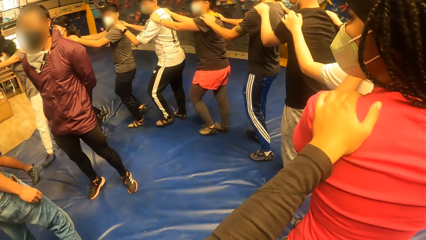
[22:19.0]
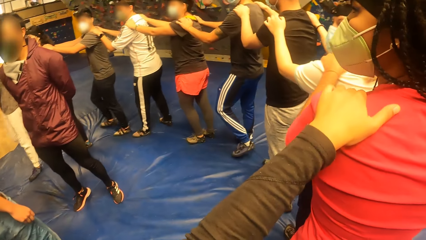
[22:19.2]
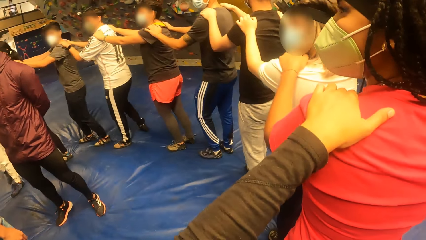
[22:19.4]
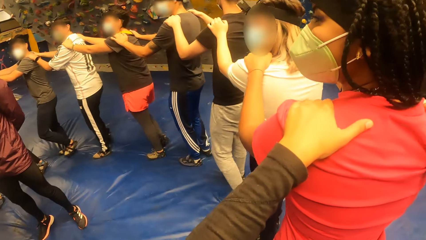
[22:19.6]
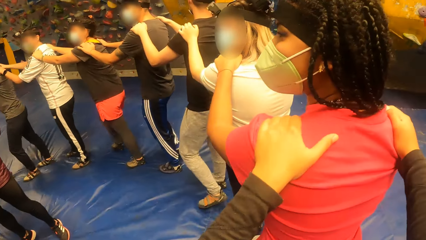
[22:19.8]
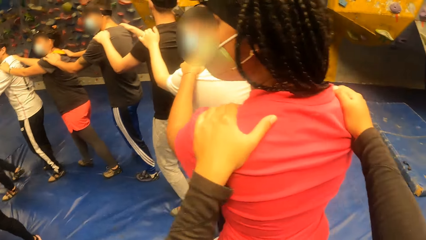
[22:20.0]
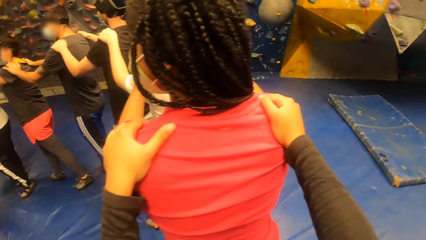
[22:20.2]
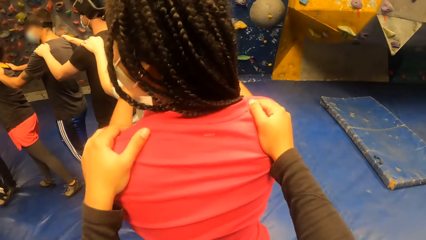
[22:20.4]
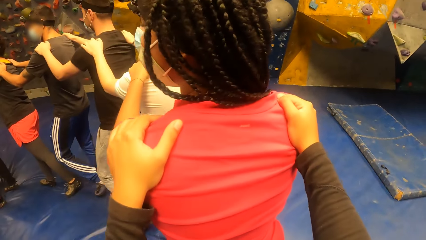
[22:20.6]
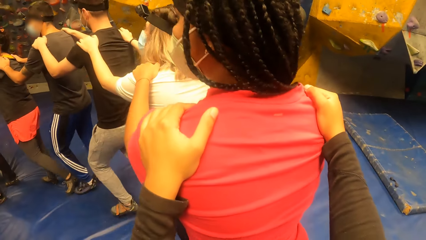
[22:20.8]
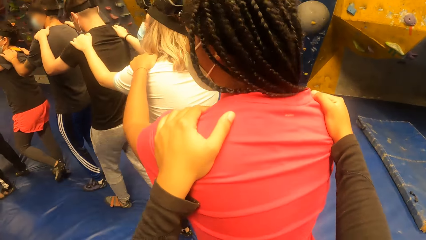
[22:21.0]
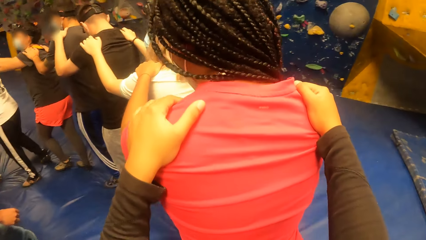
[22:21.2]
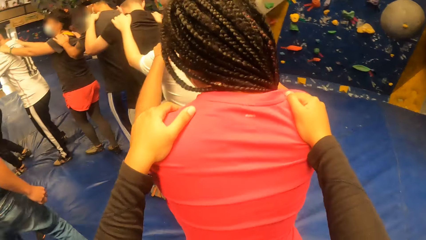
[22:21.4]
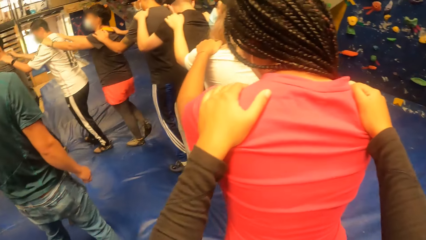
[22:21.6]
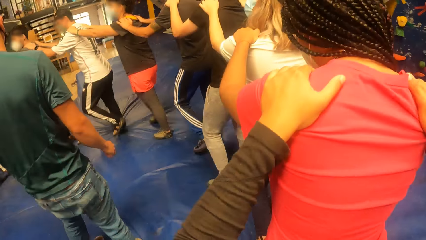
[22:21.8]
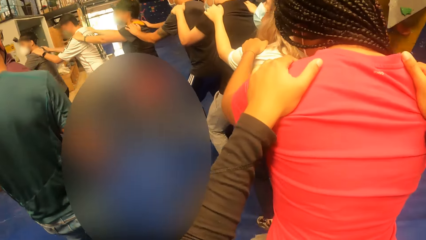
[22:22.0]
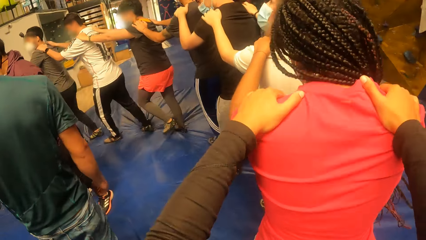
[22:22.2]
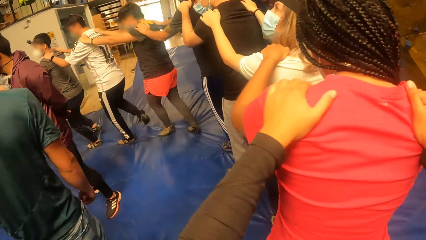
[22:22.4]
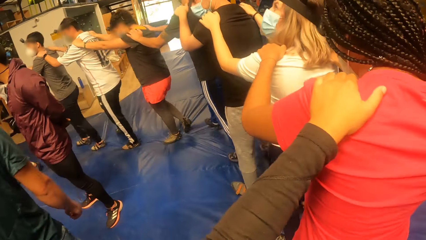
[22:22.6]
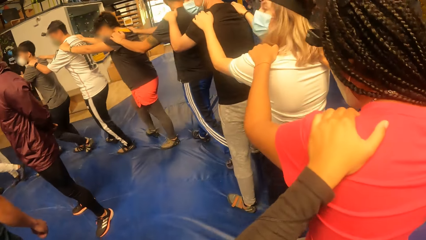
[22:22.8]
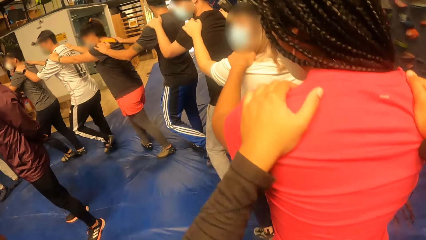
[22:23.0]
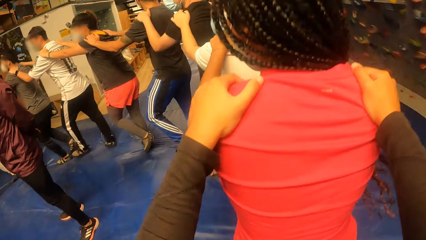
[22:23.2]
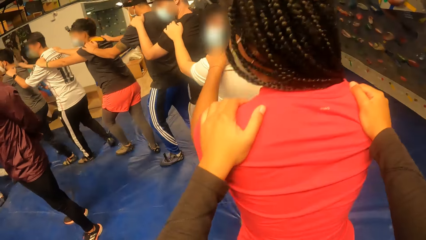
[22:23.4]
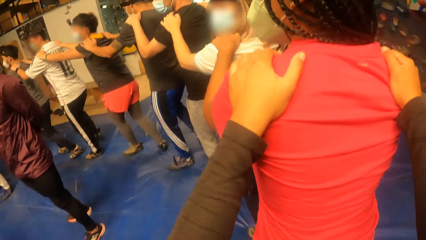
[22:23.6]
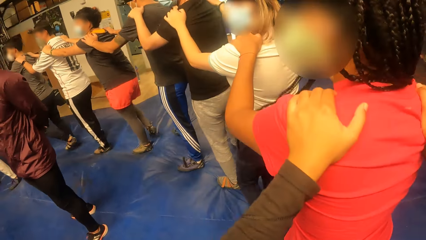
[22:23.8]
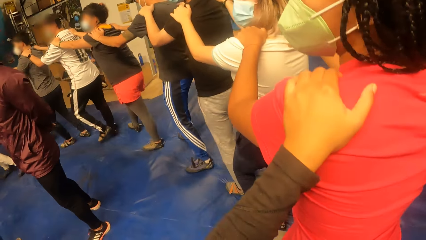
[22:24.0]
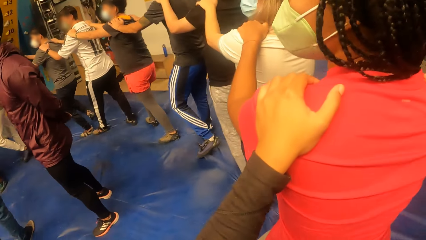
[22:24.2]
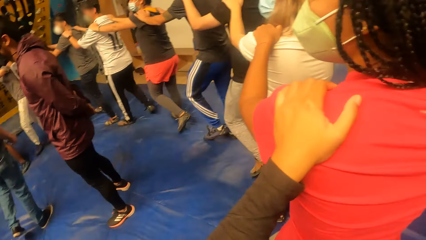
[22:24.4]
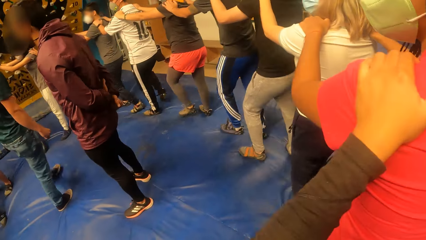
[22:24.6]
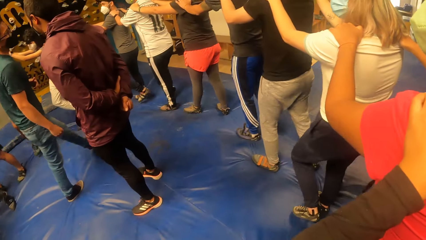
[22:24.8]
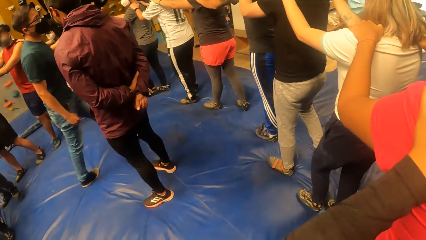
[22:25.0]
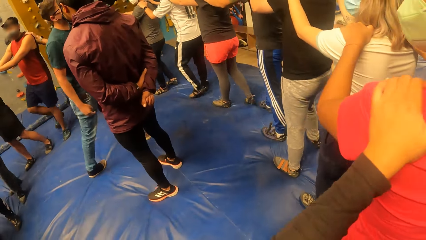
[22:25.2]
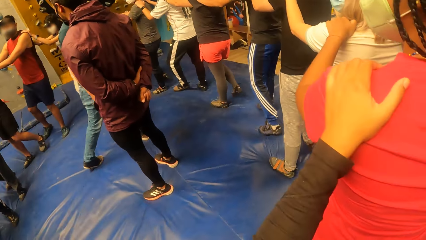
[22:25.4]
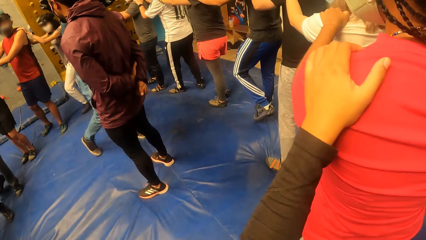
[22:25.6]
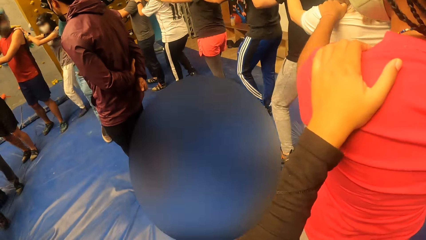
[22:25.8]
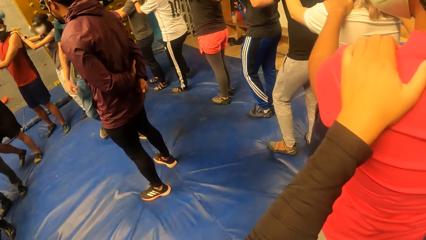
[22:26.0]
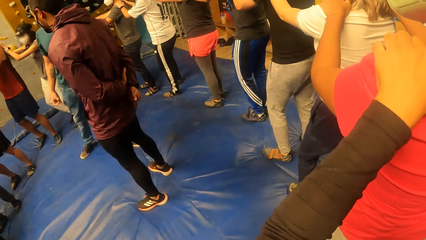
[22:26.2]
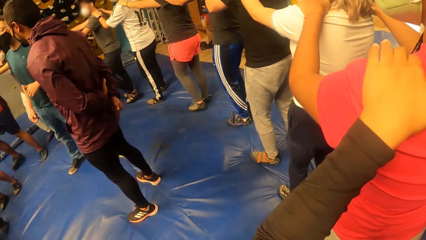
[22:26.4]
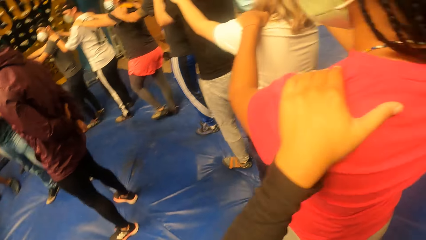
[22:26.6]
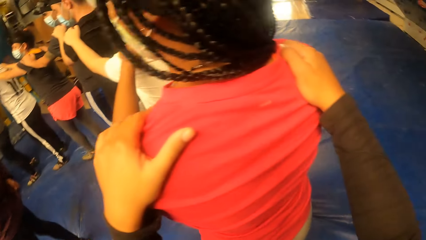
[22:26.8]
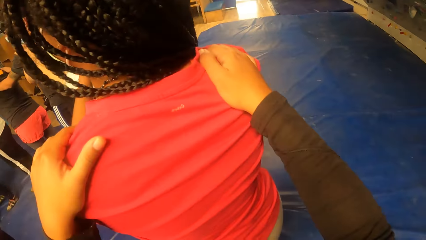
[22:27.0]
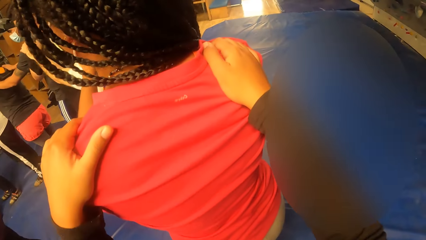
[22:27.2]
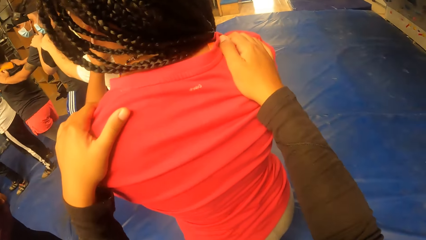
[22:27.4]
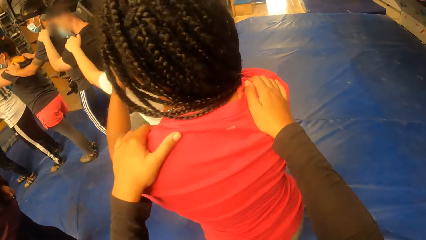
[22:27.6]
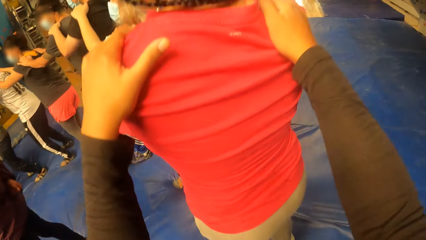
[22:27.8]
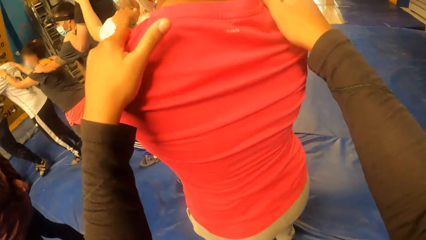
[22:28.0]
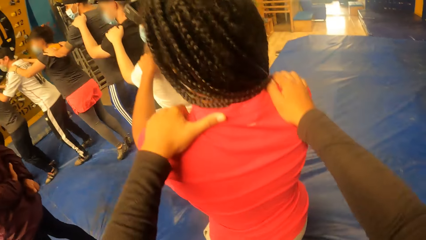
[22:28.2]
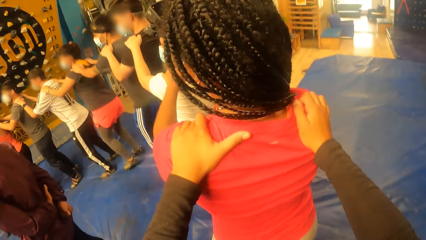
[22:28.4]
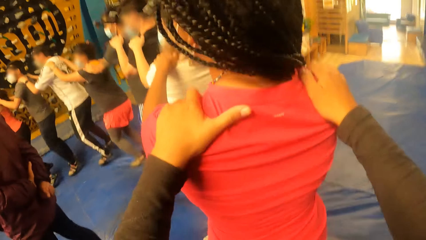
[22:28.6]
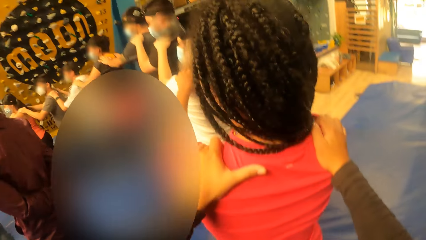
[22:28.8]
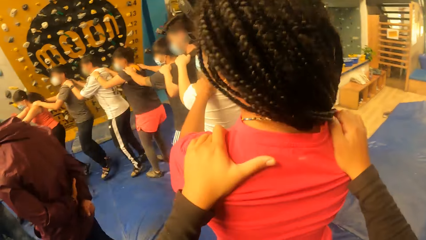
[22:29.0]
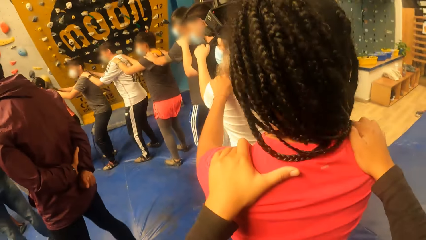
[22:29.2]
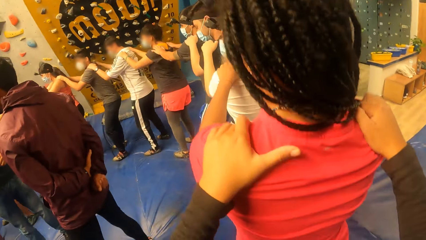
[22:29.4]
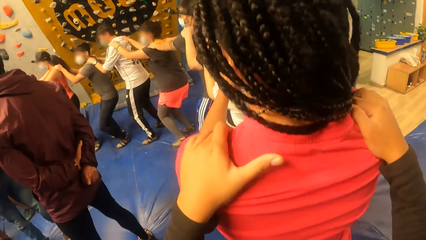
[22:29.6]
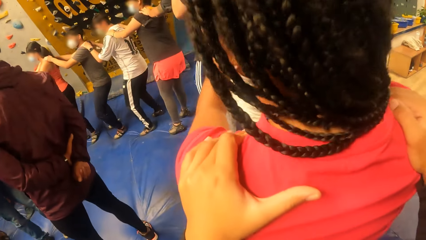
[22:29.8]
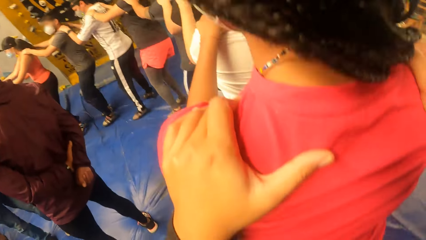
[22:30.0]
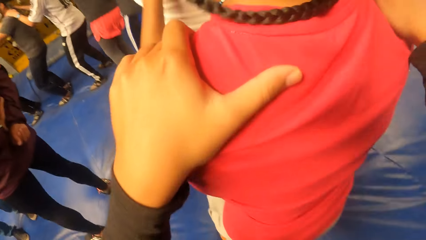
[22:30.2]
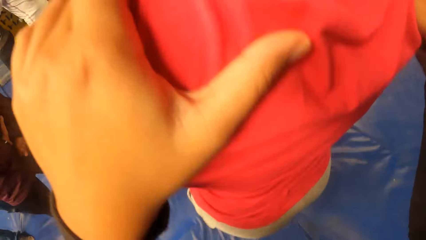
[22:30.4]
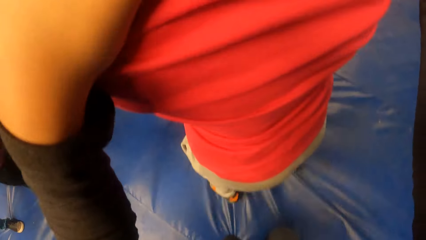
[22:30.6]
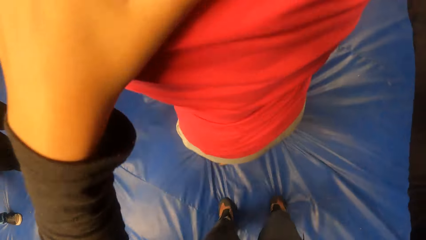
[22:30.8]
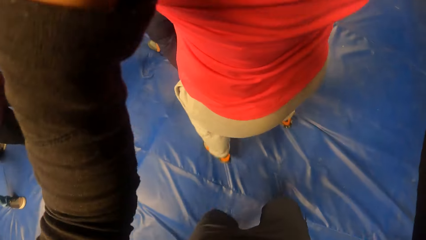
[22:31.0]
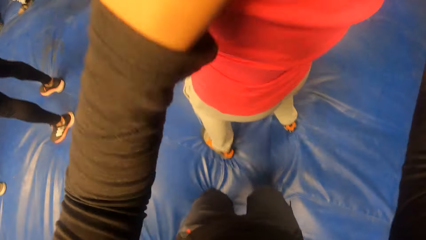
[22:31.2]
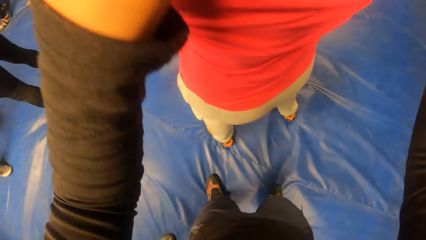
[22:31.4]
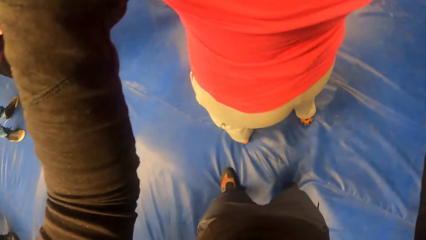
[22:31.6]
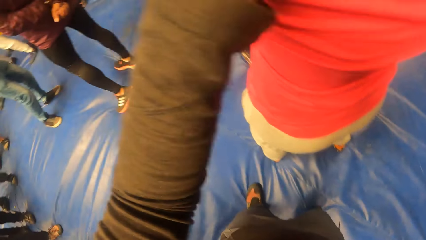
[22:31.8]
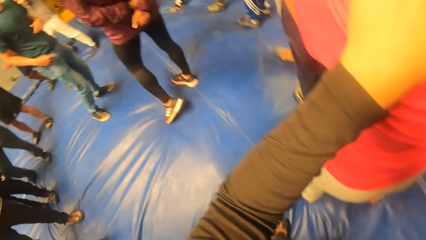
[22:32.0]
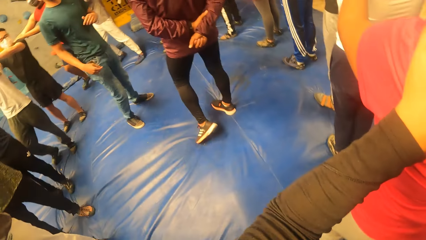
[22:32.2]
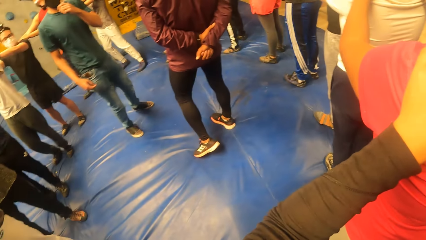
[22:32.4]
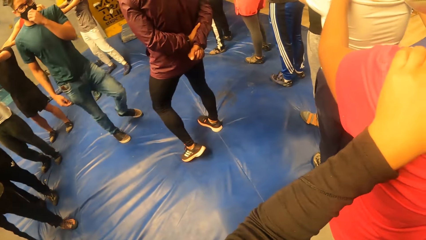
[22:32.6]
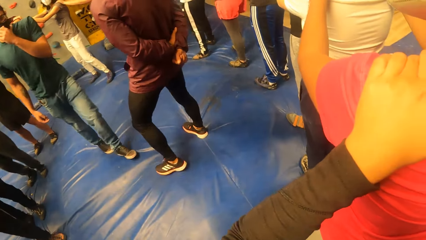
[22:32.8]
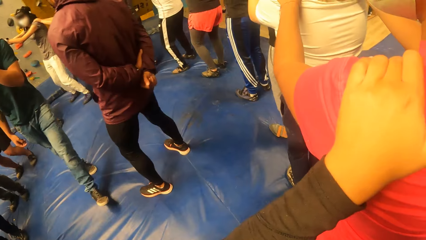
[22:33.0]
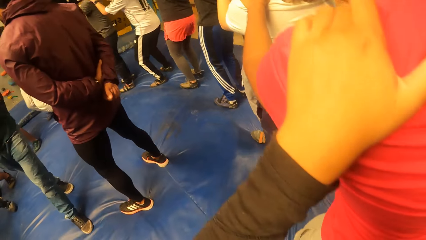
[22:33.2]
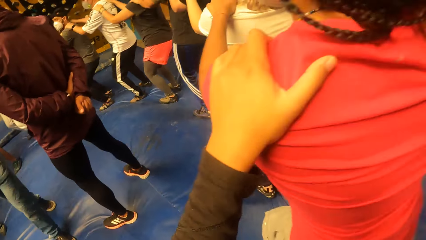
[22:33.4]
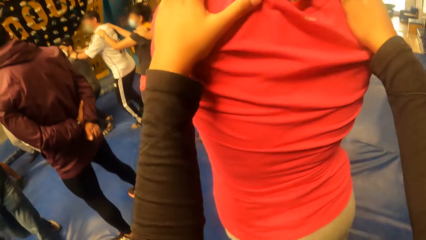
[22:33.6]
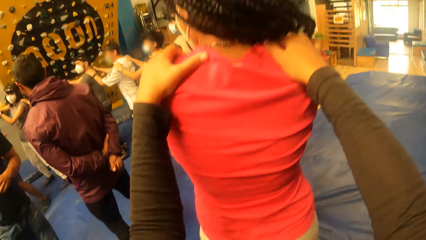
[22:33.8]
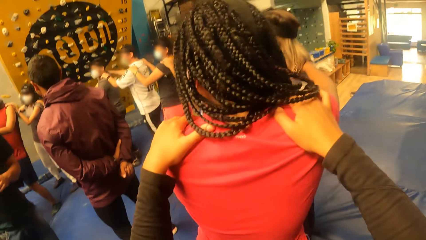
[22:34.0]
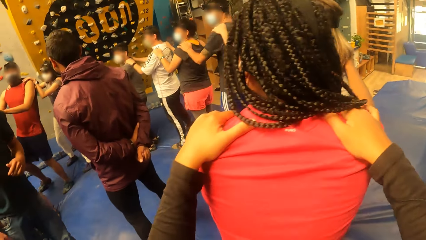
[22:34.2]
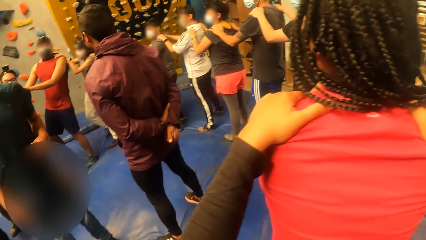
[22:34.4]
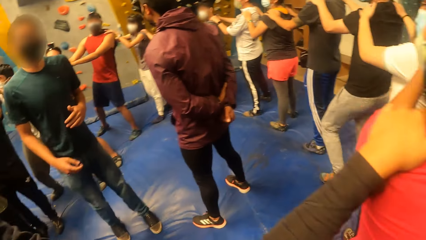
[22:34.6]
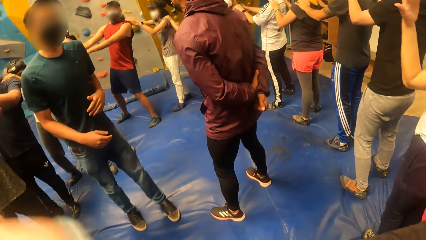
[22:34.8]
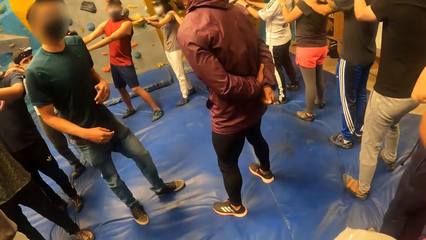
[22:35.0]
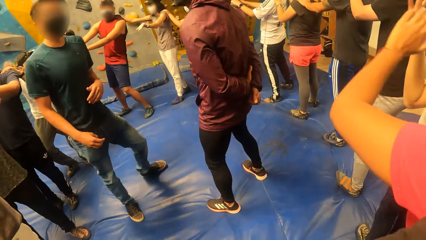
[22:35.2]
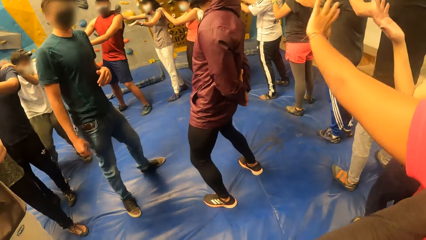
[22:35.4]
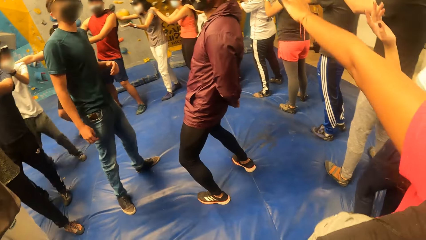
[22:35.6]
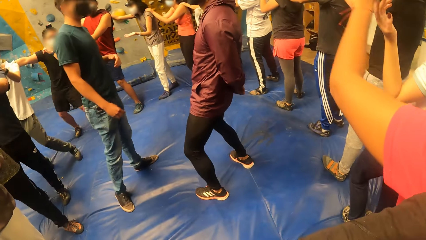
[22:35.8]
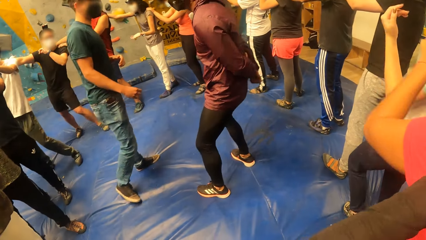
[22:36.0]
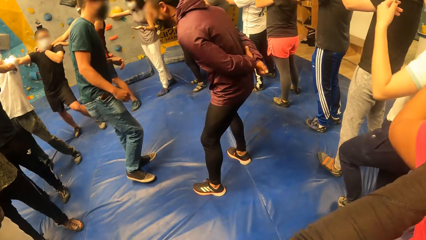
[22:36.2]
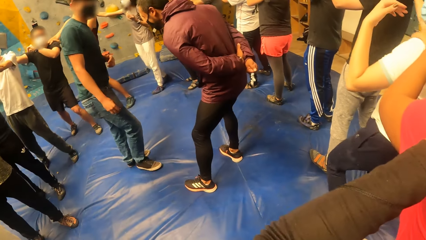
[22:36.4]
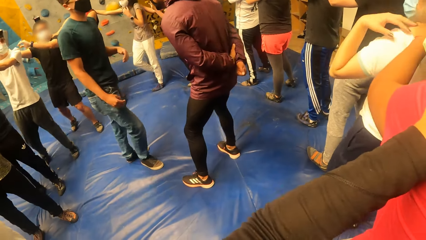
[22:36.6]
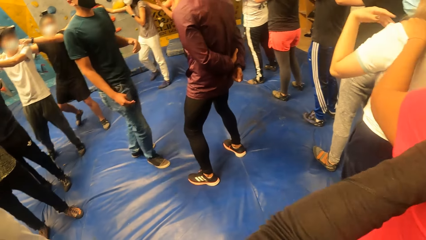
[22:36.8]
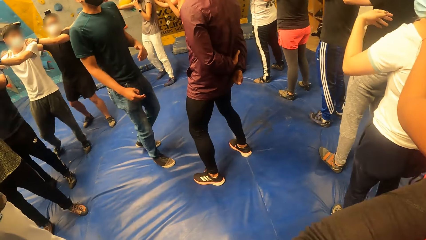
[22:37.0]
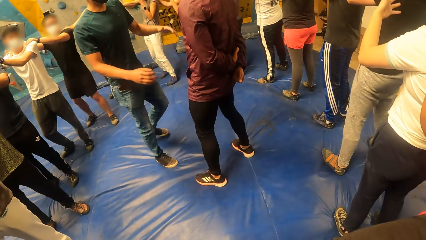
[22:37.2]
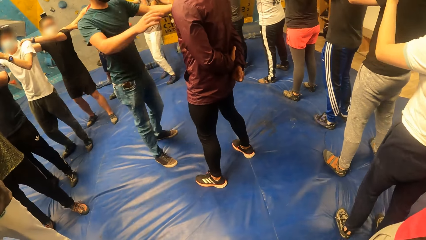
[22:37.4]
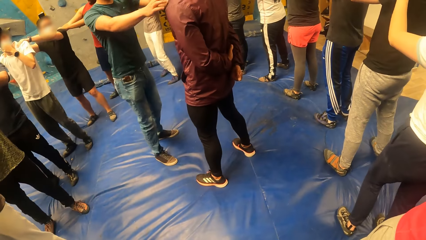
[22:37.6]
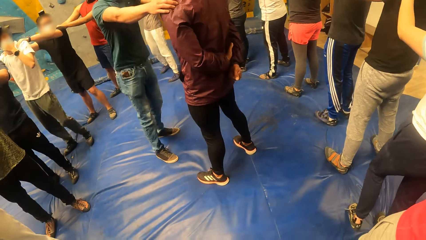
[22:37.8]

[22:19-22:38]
The camera wearer looks around. They move around. The woman jumps. The woman jumps repeatedly. The camera wearer looks around. The woman stretches the hands.
